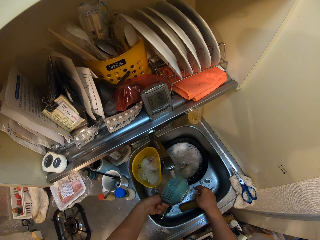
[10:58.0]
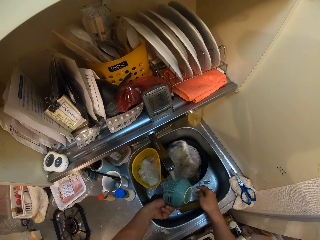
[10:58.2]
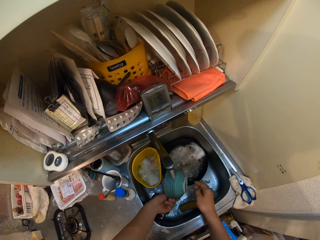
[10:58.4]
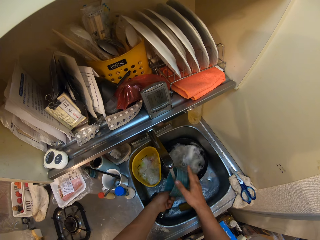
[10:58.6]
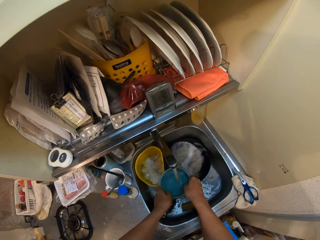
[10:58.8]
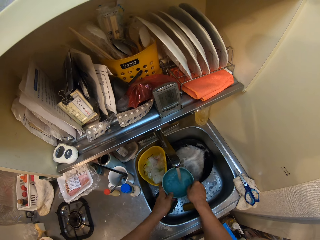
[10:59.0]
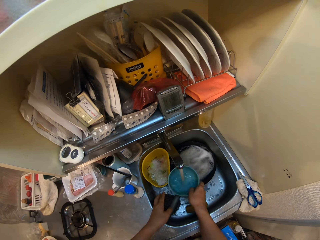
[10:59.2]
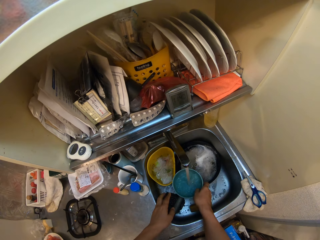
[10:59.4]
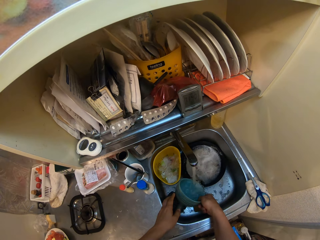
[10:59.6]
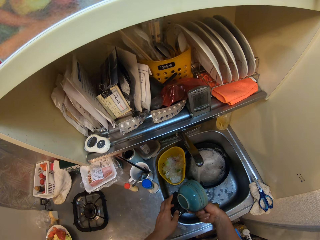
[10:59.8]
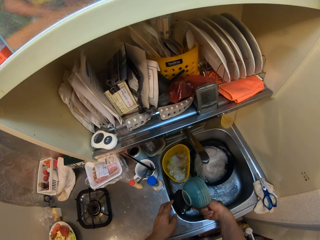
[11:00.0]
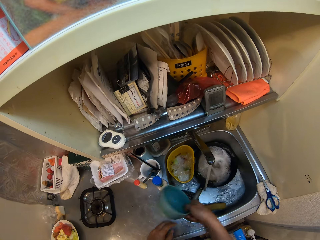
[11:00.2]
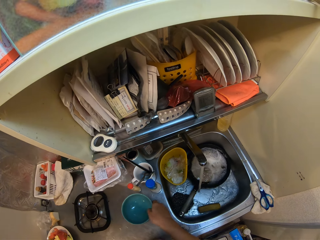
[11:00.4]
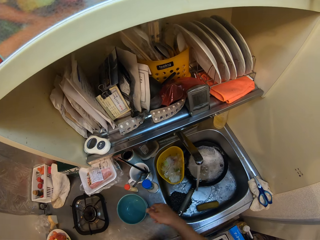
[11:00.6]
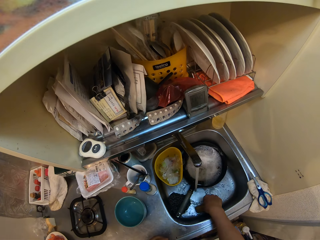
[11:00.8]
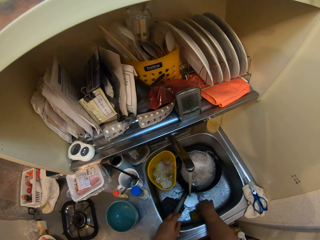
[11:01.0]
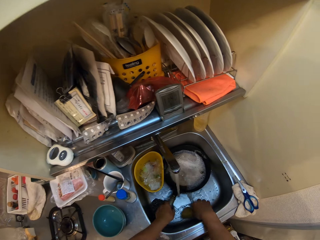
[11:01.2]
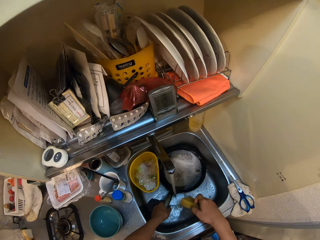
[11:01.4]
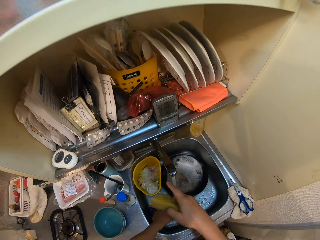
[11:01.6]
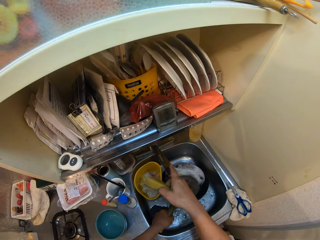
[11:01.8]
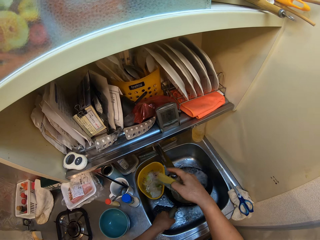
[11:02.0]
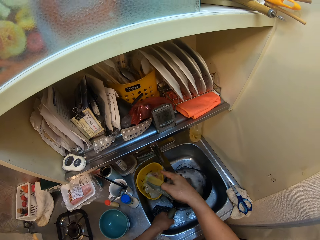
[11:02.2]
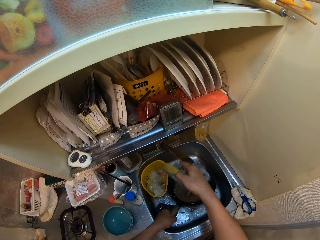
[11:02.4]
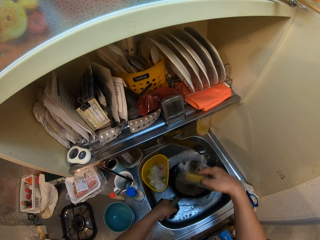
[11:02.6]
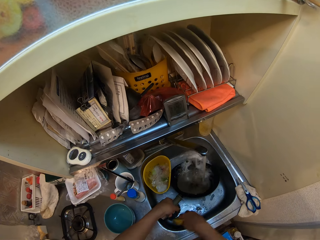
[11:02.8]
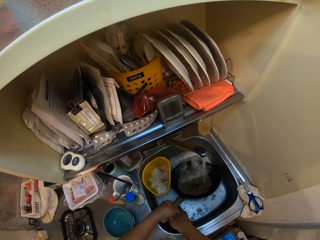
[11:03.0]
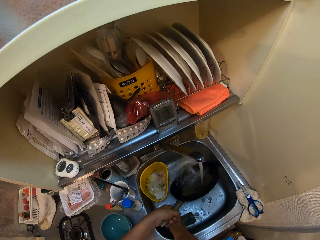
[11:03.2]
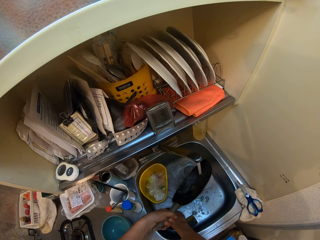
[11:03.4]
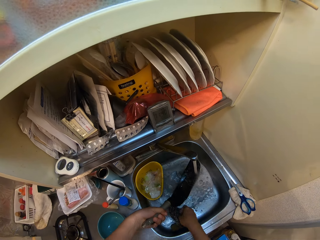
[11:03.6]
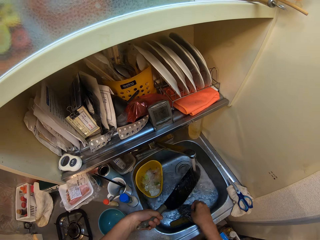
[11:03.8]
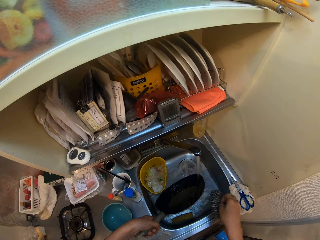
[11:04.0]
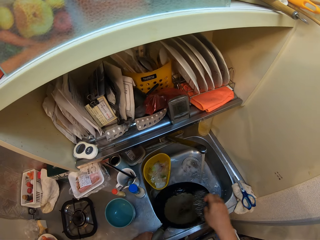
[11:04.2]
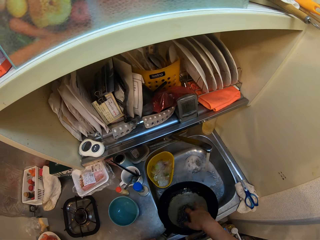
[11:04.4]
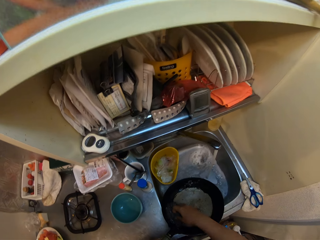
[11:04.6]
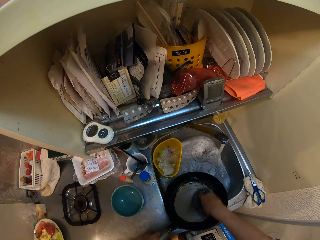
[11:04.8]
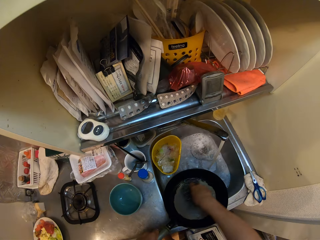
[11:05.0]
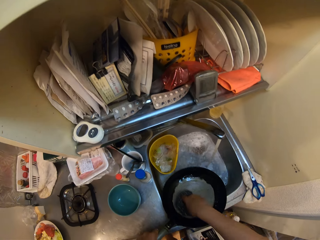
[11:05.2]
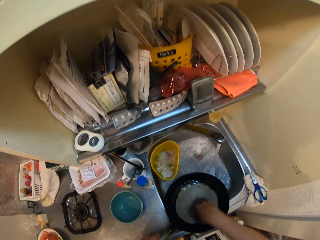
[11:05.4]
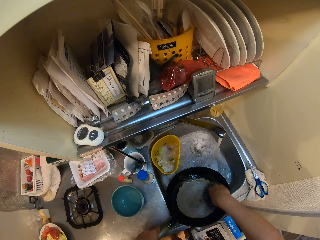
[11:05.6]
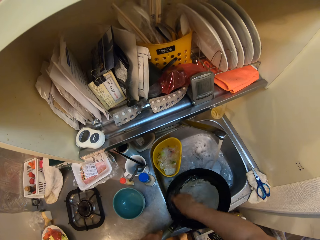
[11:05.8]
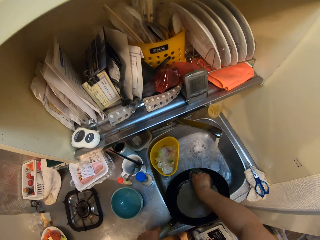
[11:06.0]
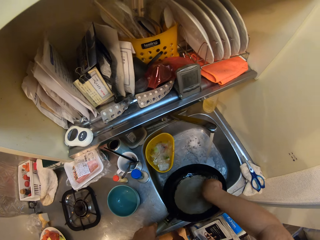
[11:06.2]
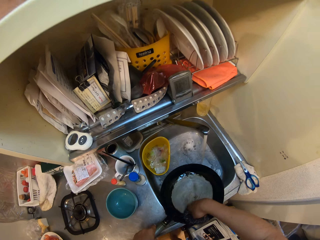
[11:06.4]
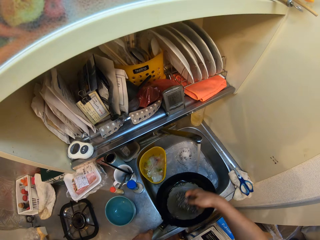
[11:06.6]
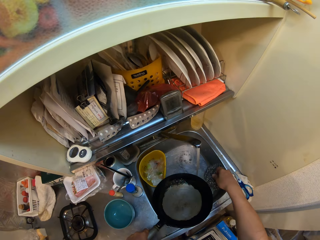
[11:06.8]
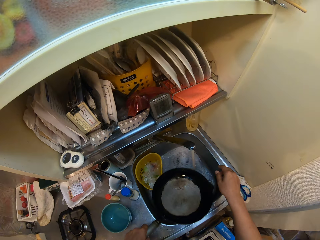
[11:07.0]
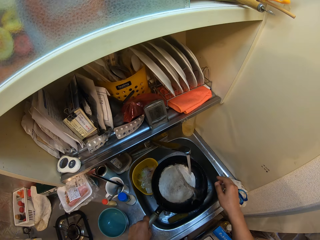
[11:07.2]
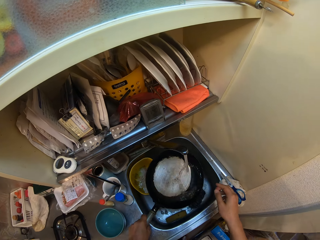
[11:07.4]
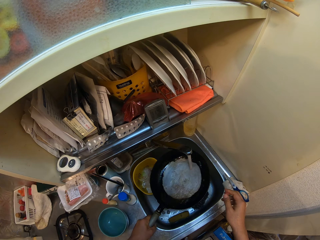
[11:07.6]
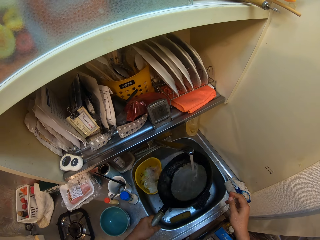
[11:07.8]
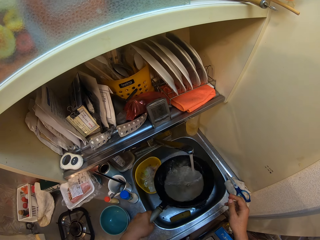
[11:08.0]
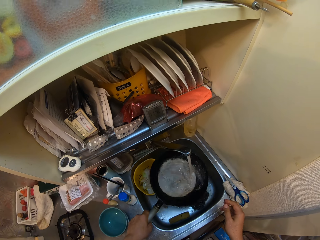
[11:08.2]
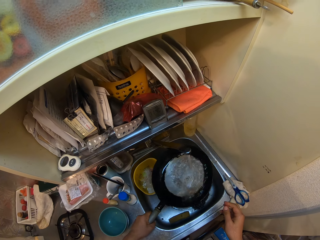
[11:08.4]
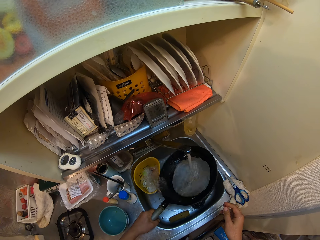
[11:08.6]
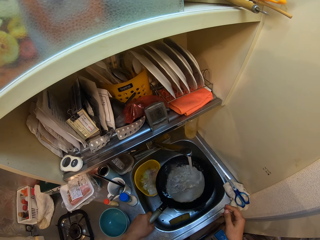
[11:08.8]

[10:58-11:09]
The camera wearer places the bowl on the table. He picks up the sponge from the sink with his right hand. He picks up the frying pan from the sink with his left hand. He moves the tap with his right hand. He pours the water in the frying pan into the sink. He washes the frying pan with the sponge in his right hand. He drops the sponge in the sink. He rinses the frying pan with the water running from the tap.

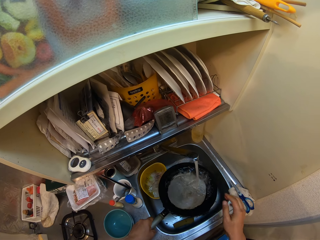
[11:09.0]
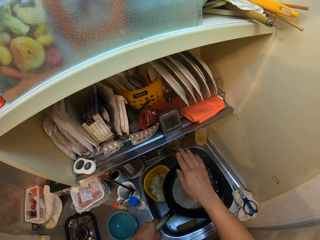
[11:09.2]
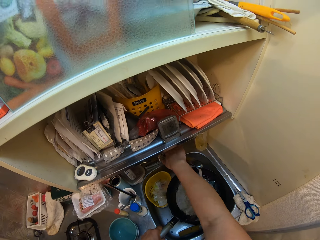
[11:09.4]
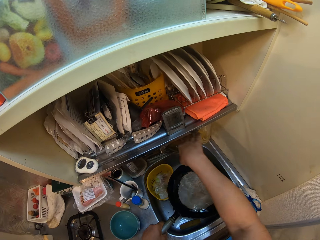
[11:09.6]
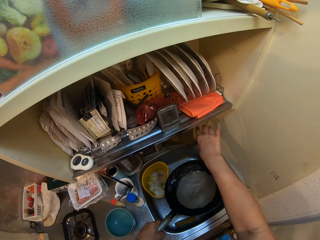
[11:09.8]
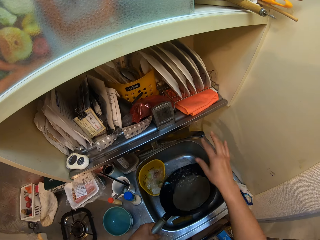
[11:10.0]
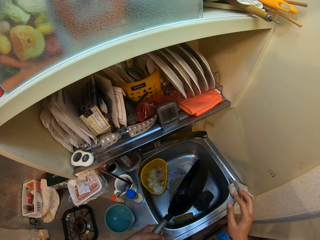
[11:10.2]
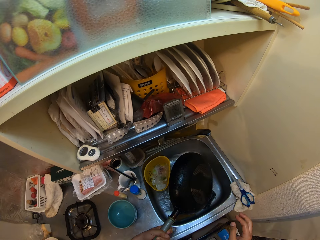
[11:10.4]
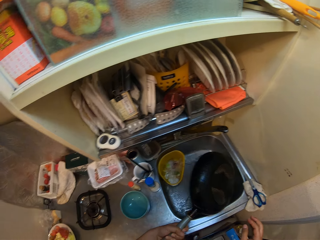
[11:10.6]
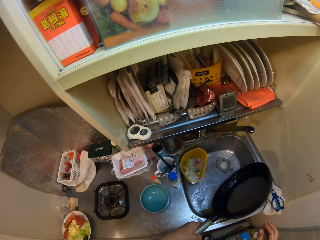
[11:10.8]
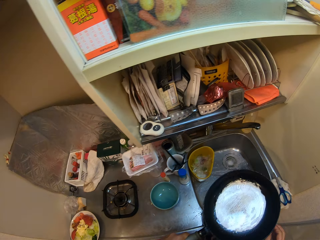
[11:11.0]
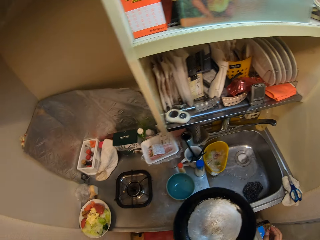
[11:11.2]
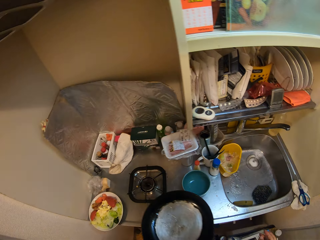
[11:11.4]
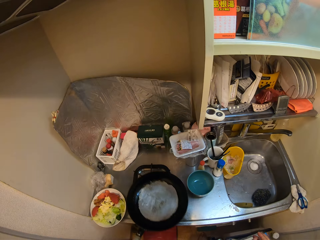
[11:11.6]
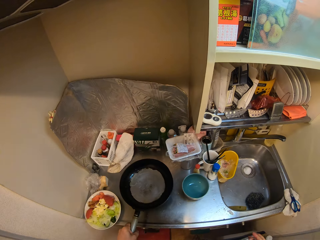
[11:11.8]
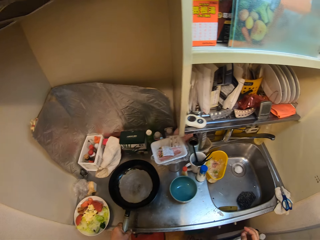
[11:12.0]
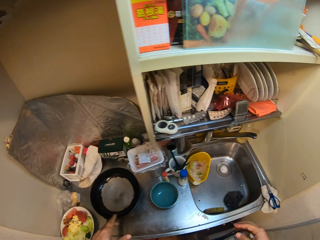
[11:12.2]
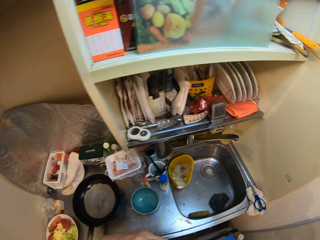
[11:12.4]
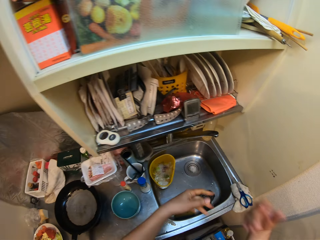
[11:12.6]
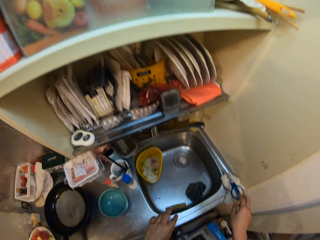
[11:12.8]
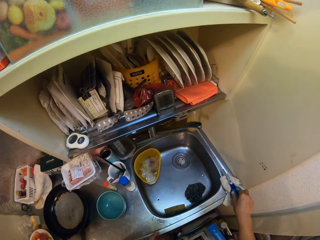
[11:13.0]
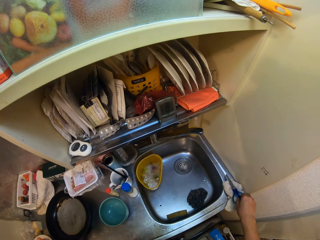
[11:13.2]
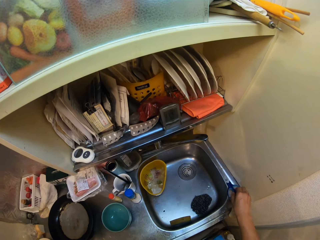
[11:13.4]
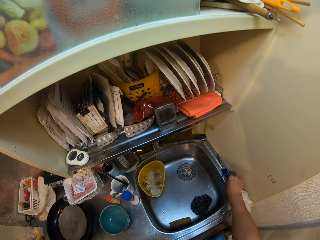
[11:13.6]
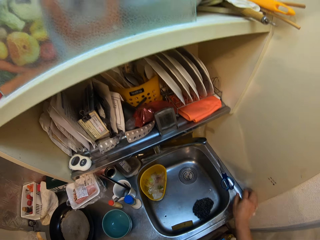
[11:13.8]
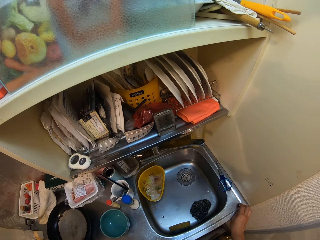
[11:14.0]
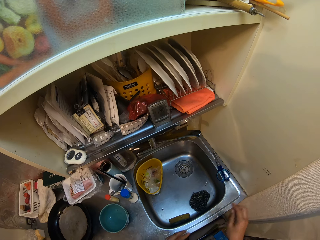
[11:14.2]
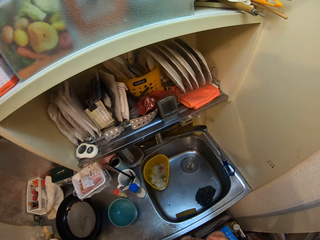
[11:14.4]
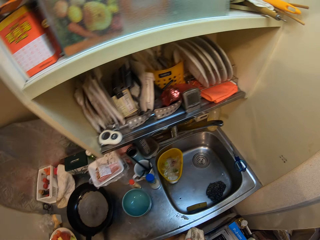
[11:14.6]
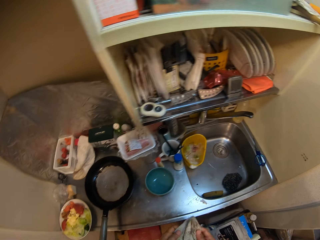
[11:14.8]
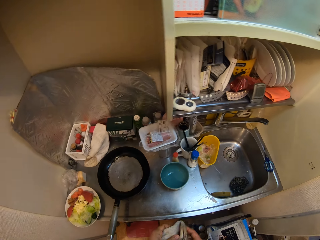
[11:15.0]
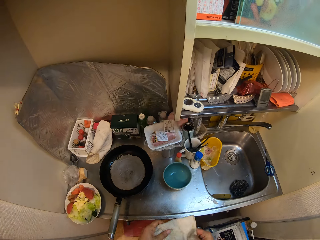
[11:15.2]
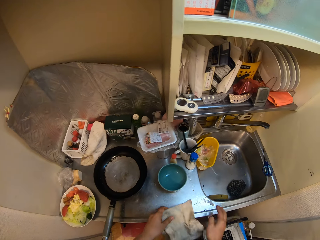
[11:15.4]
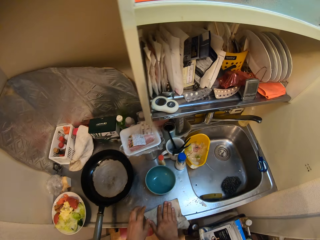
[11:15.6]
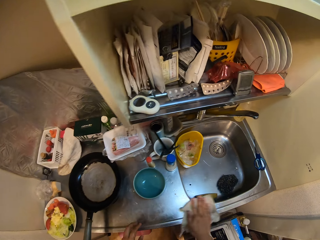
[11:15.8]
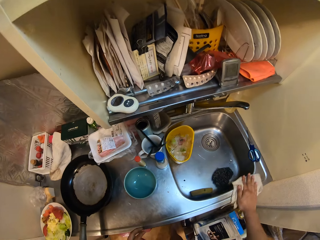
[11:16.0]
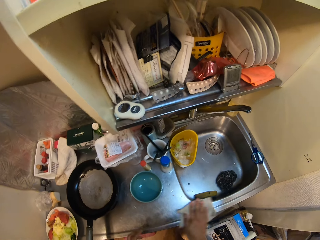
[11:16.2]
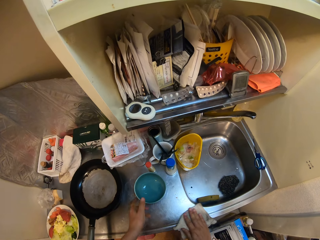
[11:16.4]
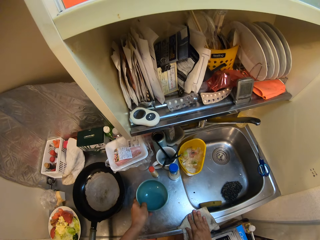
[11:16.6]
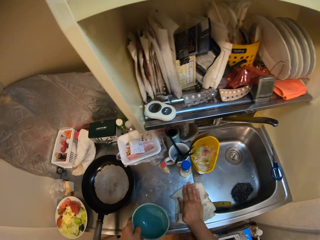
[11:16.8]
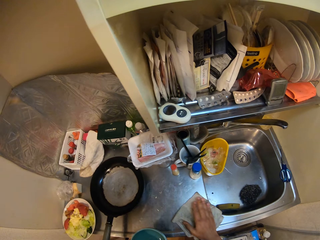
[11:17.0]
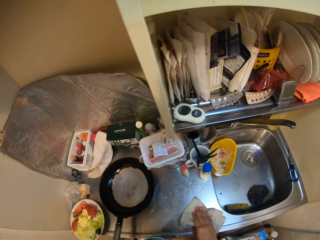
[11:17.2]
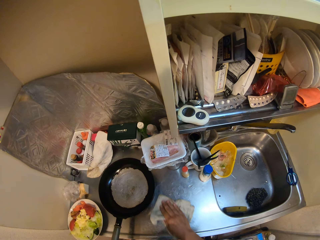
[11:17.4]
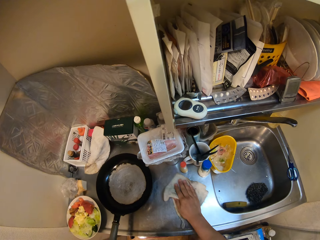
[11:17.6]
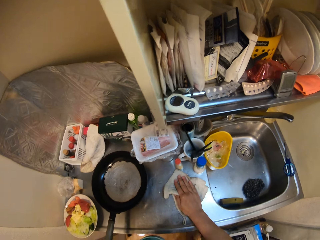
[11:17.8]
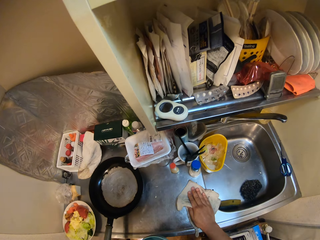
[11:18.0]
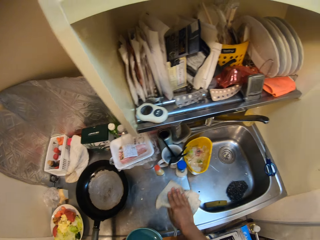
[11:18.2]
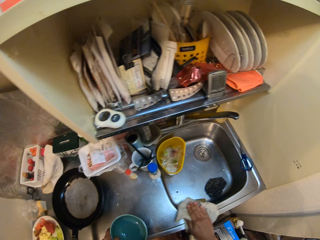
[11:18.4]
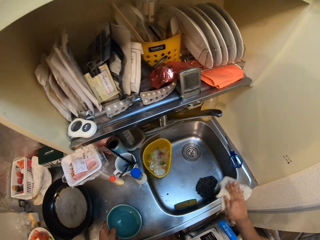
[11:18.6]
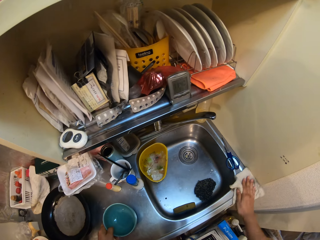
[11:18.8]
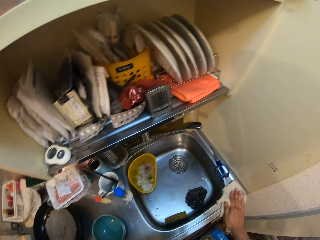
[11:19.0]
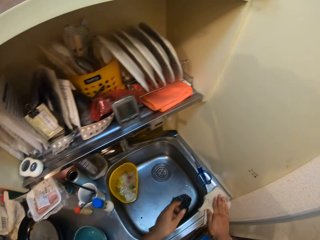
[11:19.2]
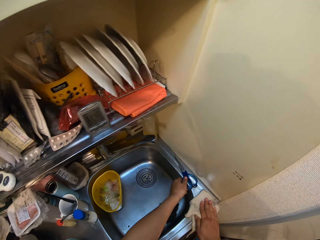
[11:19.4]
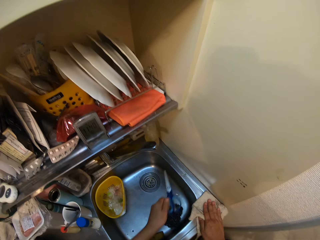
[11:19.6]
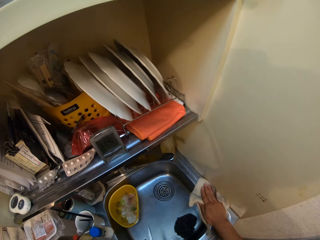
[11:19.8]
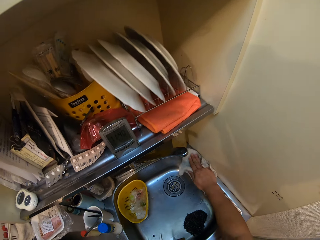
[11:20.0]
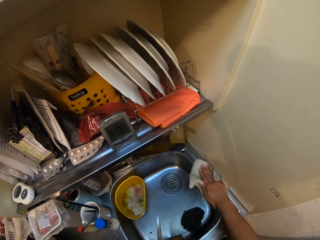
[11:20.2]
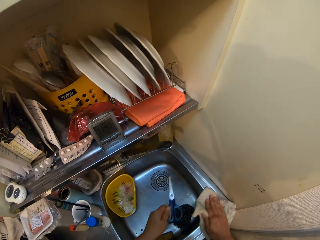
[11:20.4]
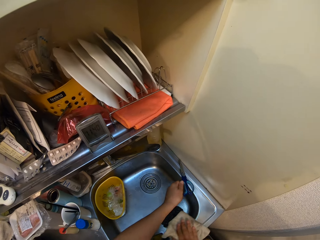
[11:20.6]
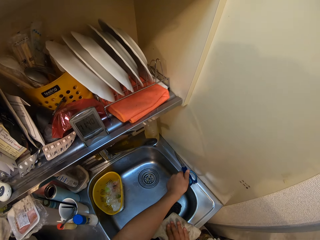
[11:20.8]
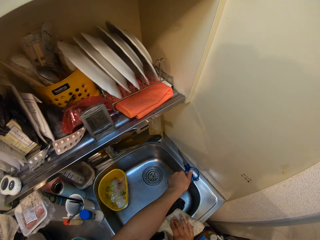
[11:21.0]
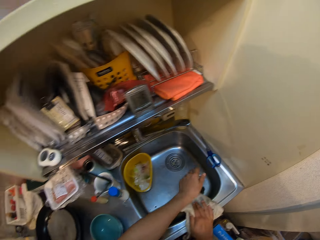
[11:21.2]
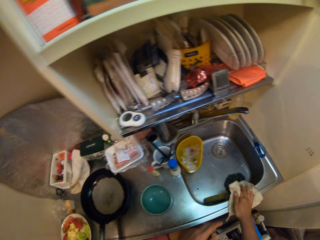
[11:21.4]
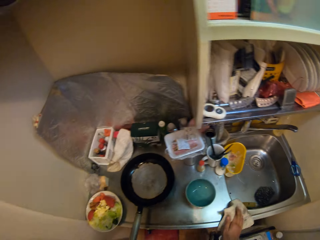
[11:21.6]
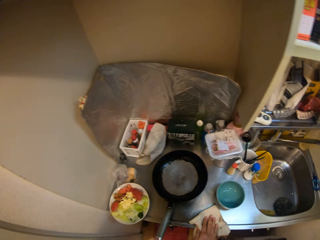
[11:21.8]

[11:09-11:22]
The camera wearer closes the tap with his right hand. He moves the tap with his right hand. He places the frying pan on the table. He shakes the water on his hands into the sink. He moves a pair of scissors on the sink with his right hand. He picks up a piece of cloth from the sink with his right hand. He straightens the cloth with his hands. He cleans the sink with the piece of cloth in his right hand. He picks up the bowl from the top of the sink with his left hand. He cleans the sink with the piece of cloth in his right hand. He does so again. He places the bowl on the sink. He picks up the pair of scissors from the sink with his left hand. He cleans the sink with the piece of cloth in his right hand. He drops the pair of scissors on the sink. He cleans the sink with the piece of cloth in his right hand.
